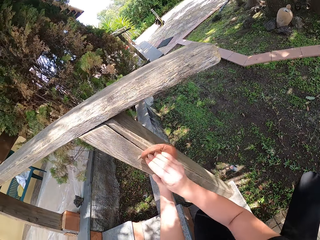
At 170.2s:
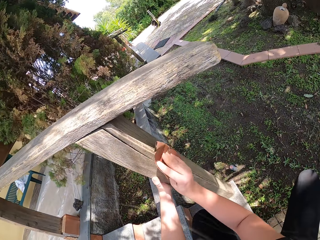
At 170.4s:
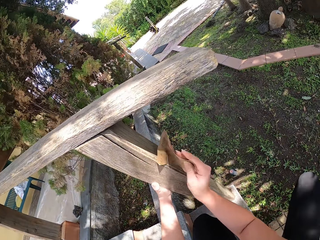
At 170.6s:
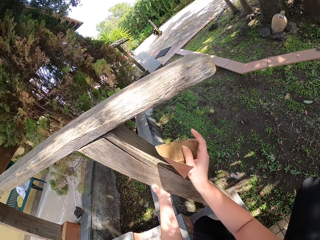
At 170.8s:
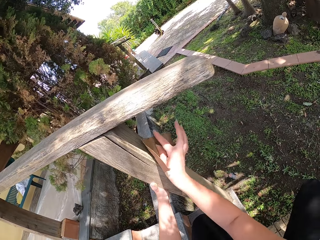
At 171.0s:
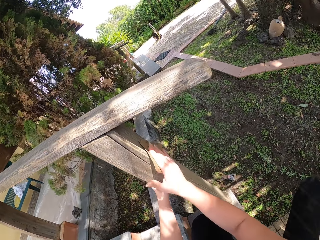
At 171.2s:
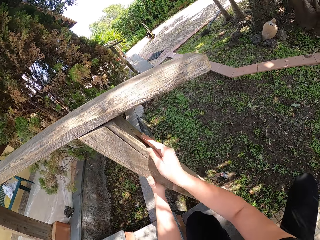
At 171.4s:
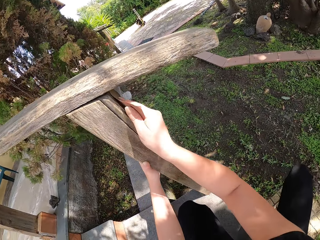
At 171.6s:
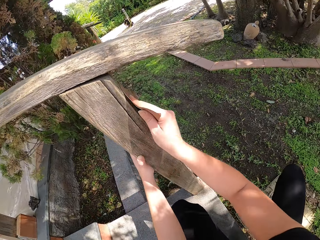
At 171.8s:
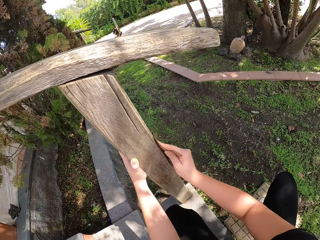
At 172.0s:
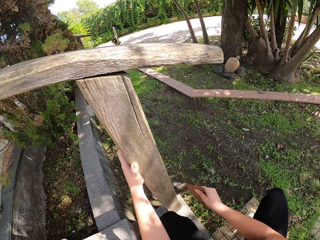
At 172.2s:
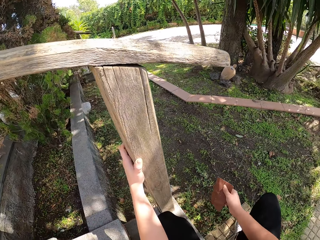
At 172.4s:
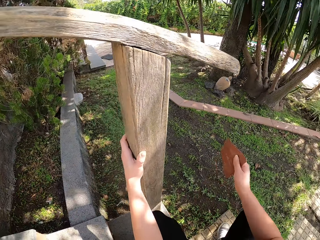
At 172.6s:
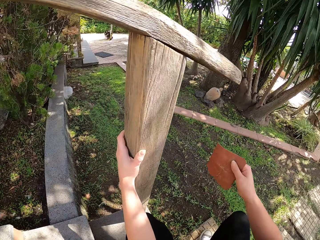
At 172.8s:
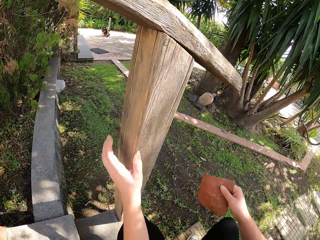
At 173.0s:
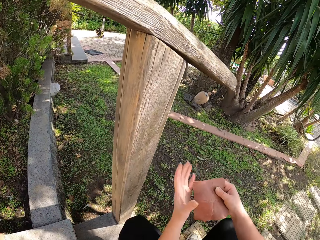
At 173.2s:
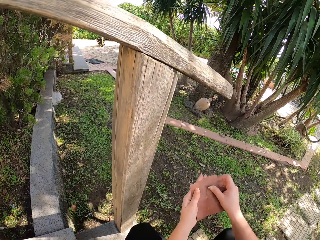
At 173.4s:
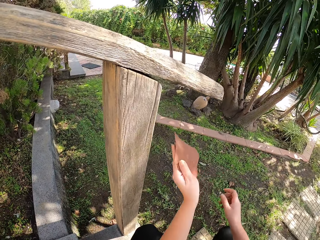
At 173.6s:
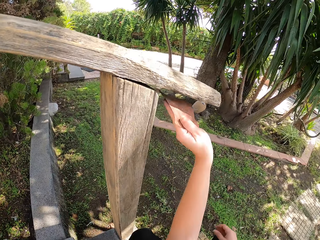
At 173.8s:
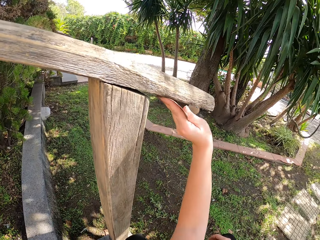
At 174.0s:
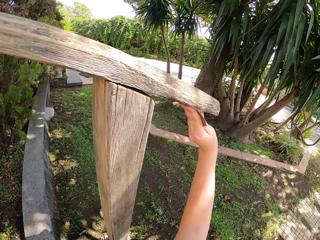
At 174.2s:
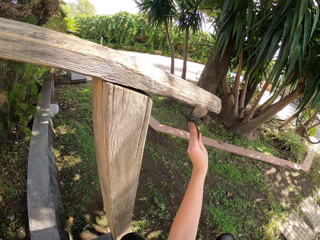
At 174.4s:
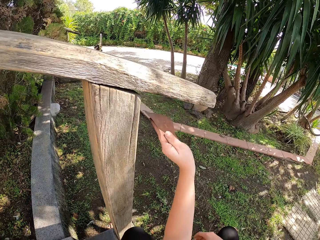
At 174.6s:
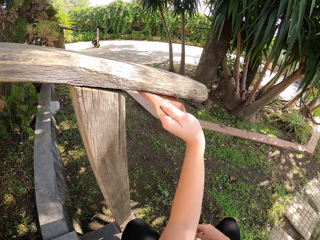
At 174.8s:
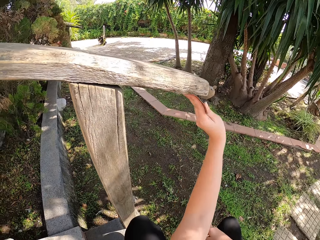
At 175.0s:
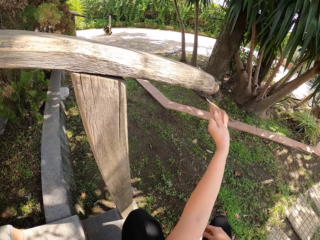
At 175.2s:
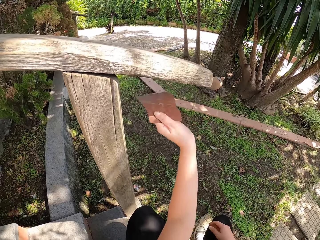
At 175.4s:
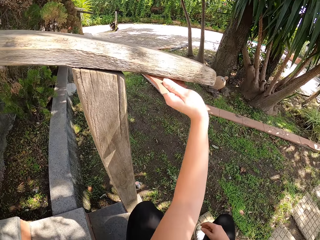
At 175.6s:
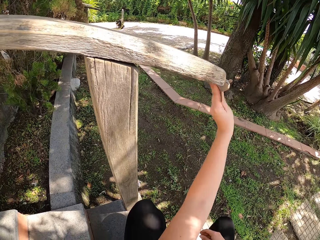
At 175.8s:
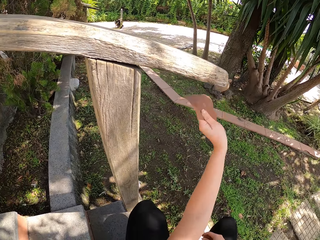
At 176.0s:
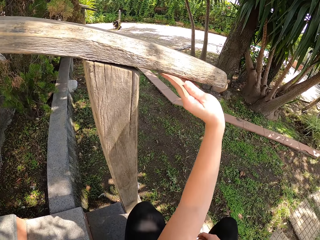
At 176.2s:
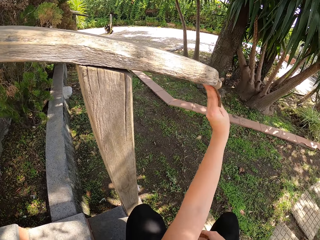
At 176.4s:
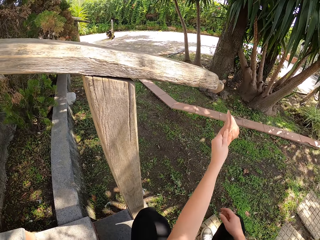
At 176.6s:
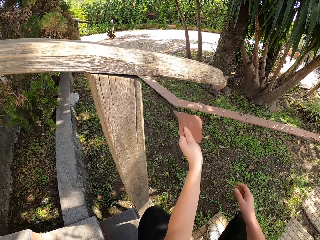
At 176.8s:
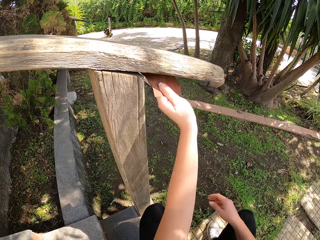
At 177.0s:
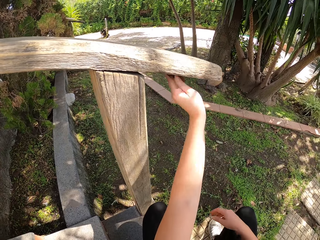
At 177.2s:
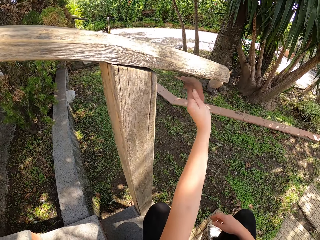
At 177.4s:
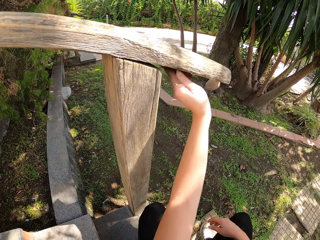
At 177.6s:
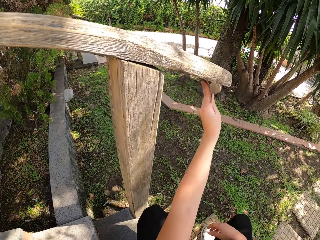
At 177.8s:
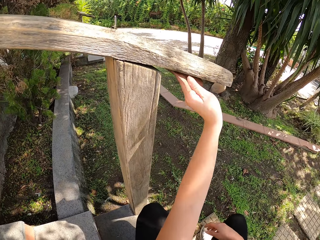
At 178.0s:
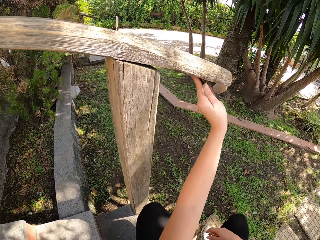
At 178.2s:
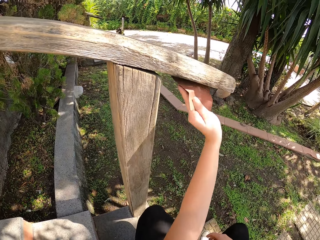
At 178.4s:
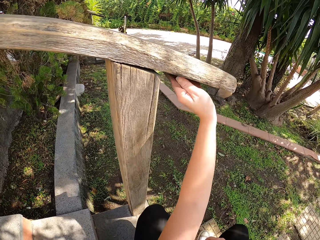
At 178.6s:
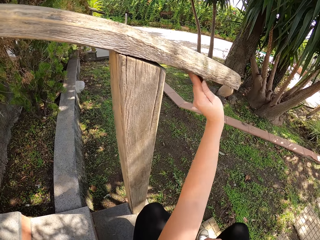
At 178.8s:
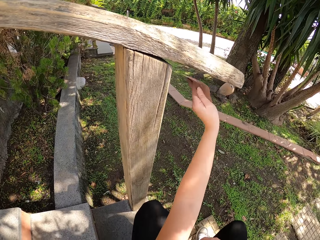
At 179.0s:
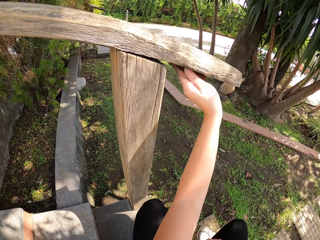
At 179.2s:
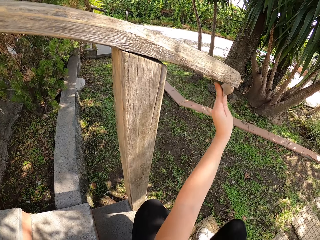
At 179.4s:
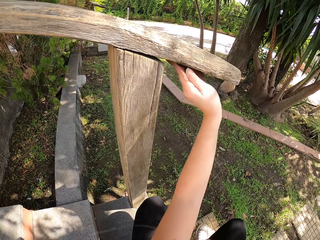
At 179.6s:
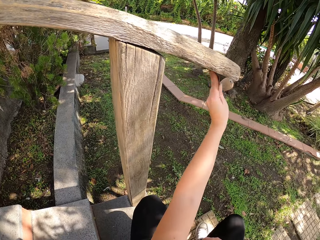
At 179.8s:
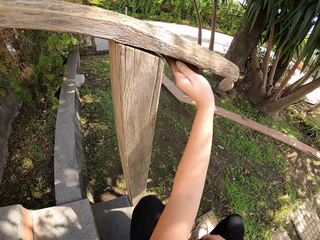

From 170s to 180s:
The camera wearer stops scrubbing the wood. They change handling of the sandpaper to the left hand. They scrub the wood.

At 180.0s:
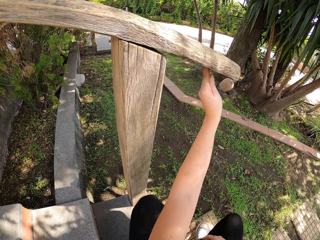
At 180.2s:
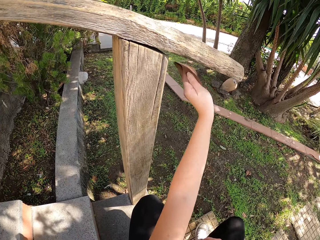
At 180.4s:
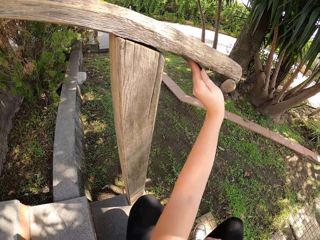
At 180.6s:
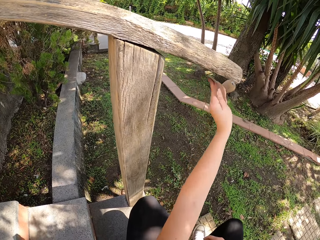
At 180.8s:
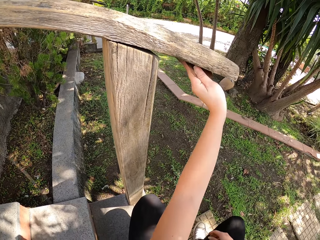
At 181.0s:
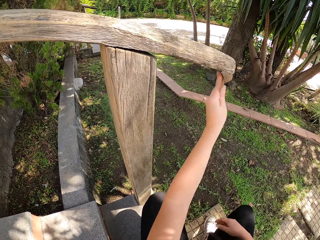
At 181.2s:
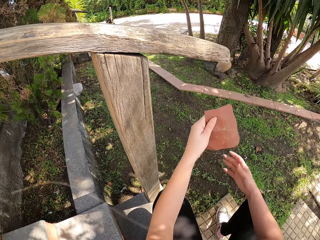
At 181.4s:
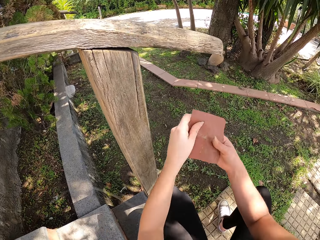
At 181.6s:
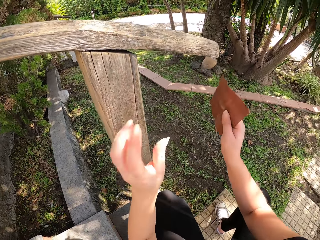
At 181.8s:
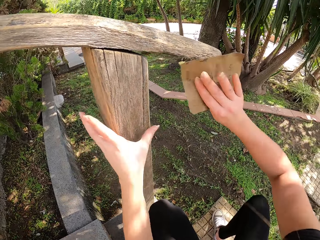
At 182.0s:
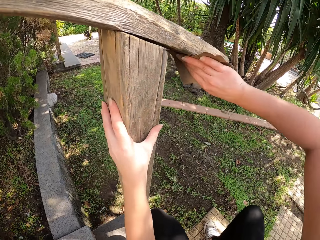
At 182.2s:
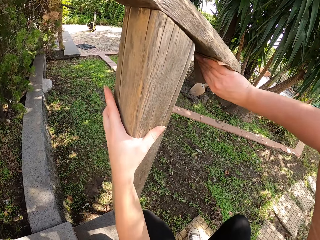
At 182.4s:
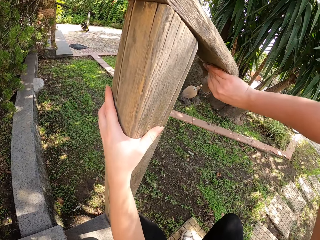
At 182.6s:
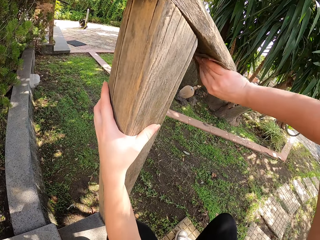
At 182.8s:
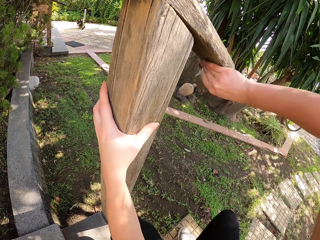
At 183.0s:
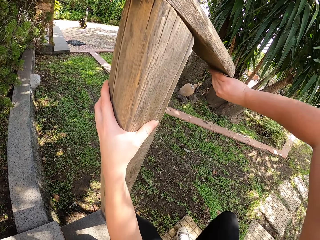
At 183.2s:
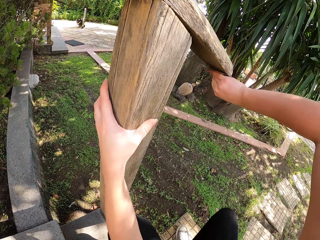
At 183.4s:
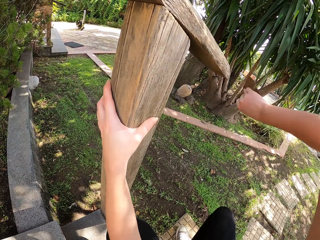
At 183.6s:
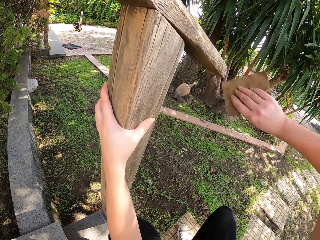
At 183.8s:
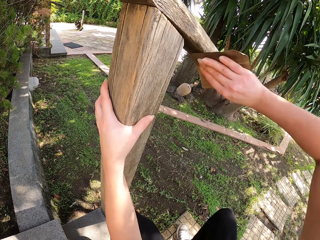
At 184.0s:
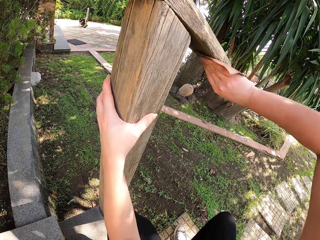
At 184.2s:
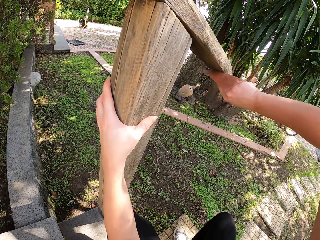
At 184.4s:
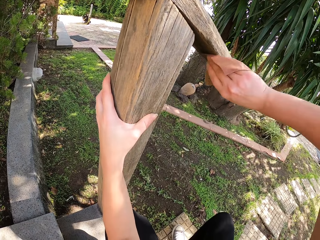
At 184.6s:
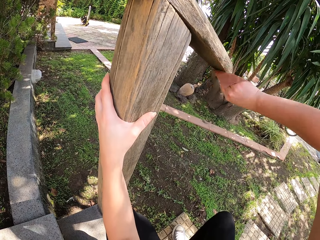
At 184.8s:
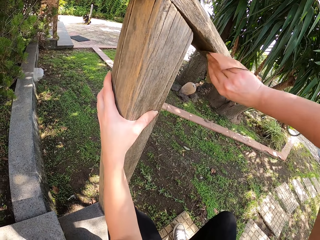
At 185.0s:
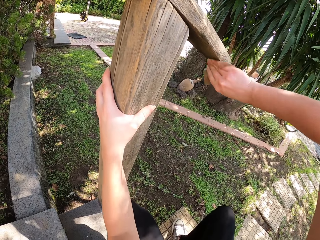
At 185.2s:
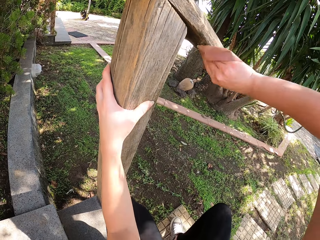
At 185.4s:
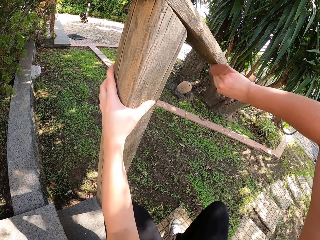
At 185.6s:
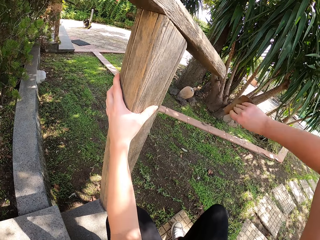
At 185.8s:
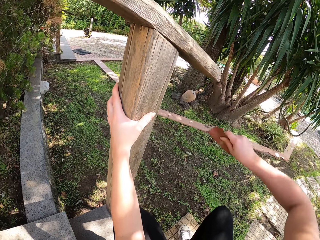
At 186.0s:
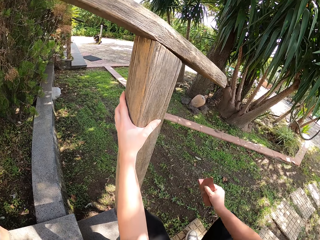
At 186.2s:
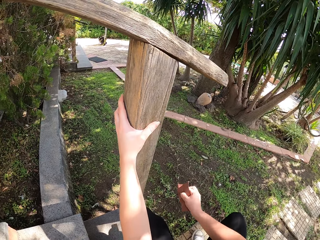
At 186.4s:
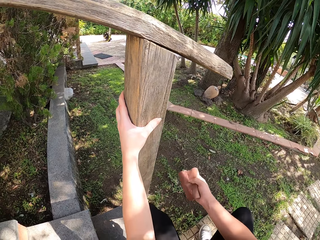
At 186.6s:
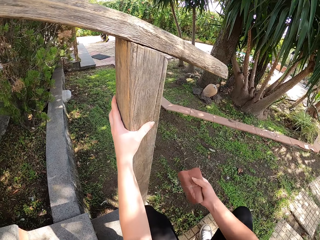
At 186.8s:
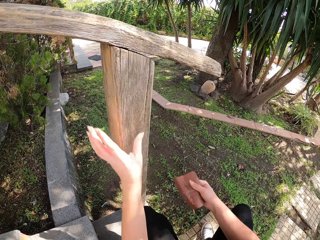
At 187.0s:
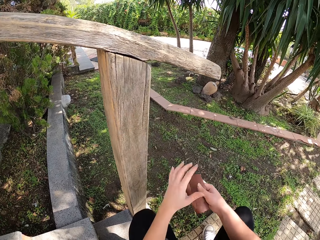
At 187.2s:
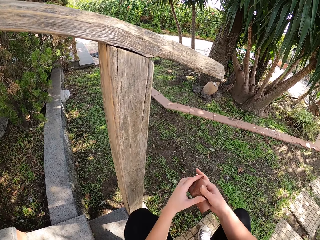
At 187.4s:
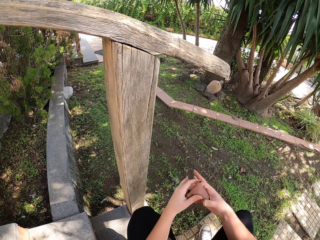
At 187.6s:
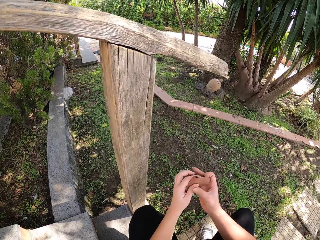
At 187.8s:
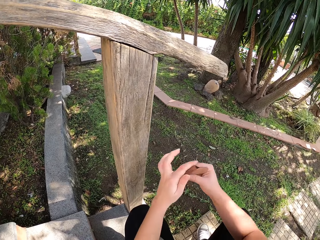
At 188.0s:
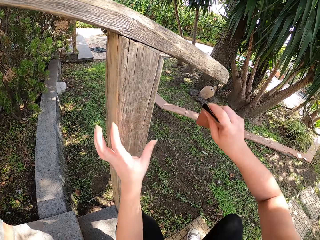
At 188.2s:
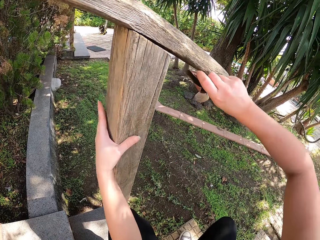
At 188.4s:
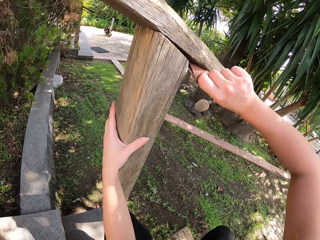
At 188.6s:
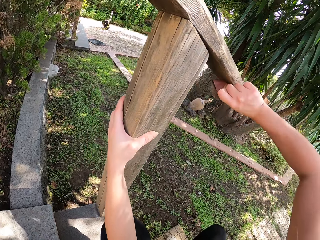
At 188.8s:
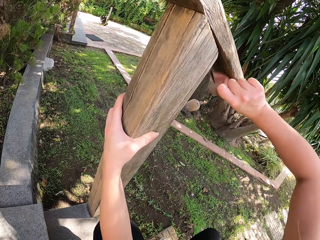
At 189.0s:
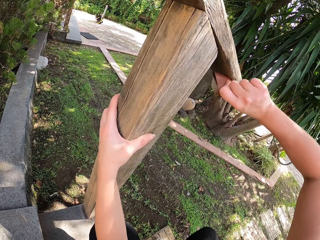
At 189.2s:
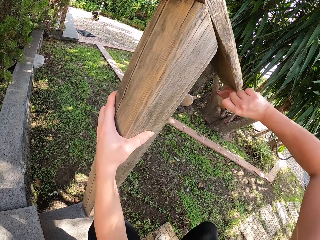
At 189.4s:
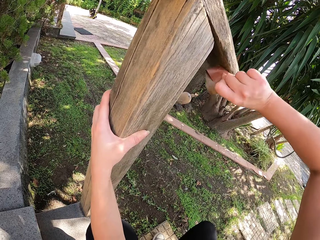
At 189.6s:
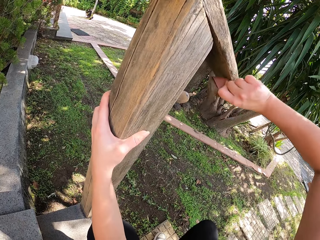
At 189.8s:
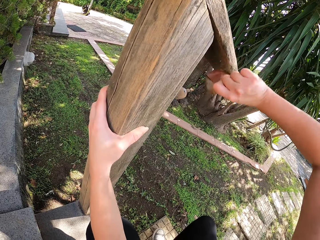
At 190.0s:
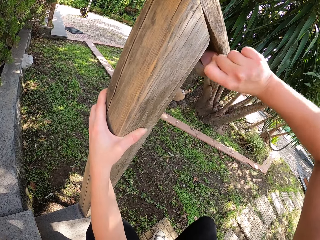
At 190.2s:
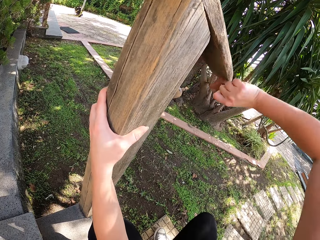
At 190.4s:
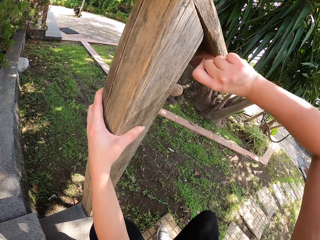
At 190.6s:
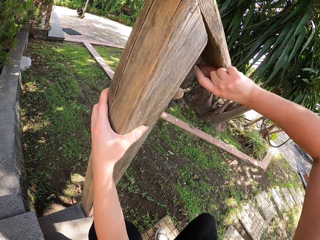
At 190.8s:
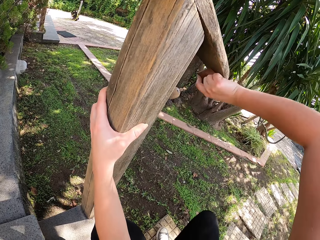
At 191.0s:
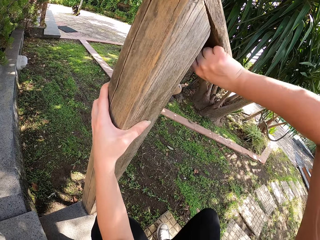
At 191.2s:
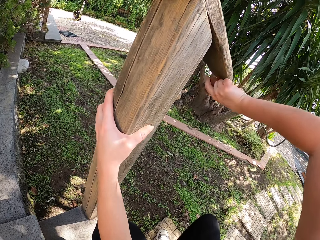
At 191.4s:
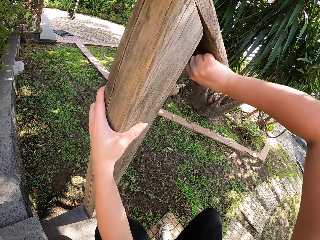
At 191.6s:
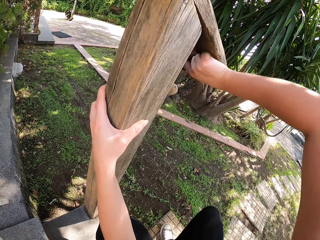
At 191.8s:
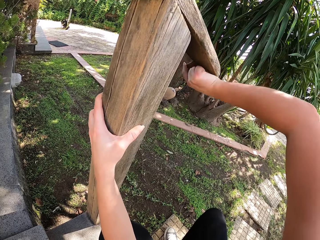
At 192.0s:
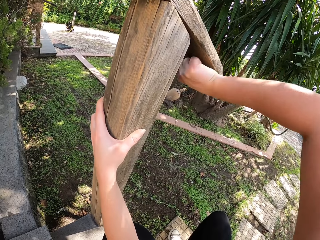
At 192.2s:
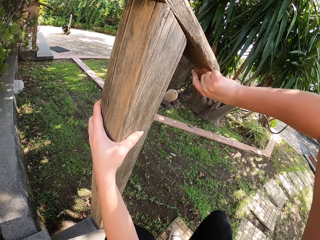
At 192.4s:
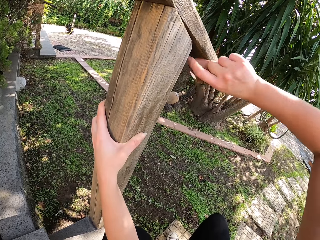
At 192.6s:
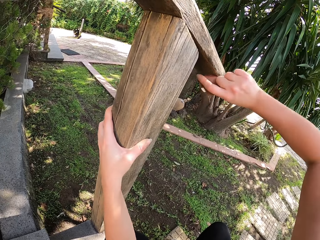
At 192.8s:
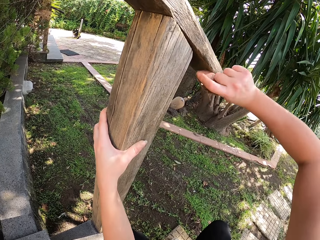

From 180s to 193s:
The camera wearer stops scrubbing the wood. They change handling of the sandpaper to the right hand. They scrub the wood. They stop scrubbing the wood and adjust handling of the sandpaper. They fold the sandpaper with both hands. They scrub the wood.
